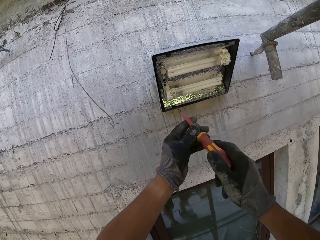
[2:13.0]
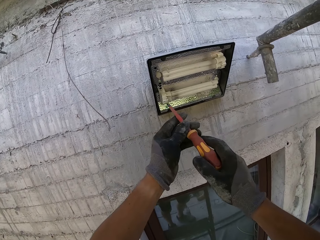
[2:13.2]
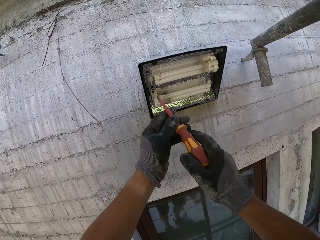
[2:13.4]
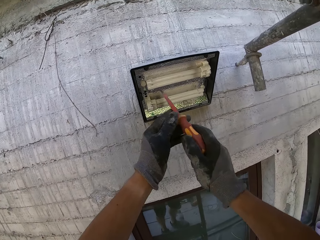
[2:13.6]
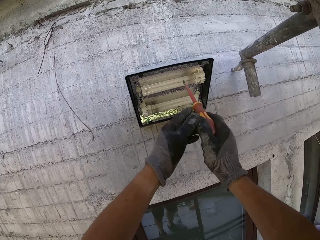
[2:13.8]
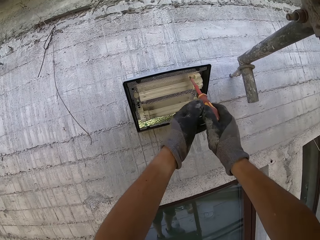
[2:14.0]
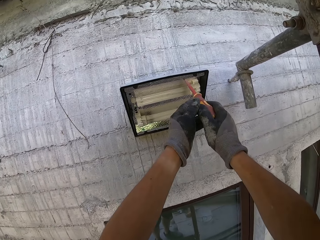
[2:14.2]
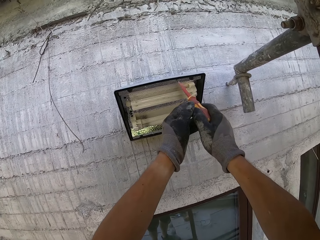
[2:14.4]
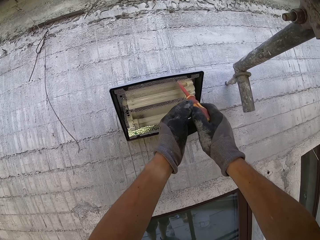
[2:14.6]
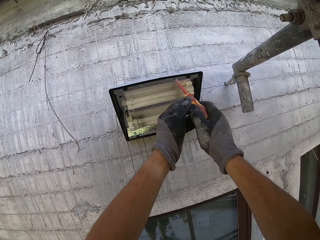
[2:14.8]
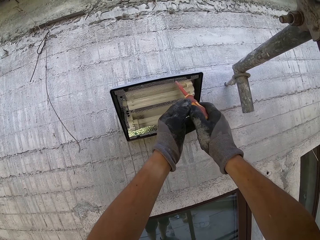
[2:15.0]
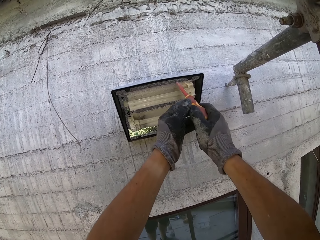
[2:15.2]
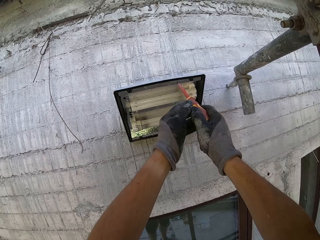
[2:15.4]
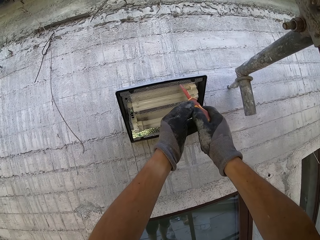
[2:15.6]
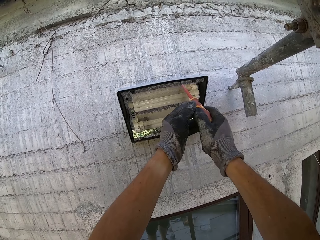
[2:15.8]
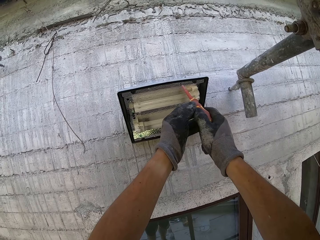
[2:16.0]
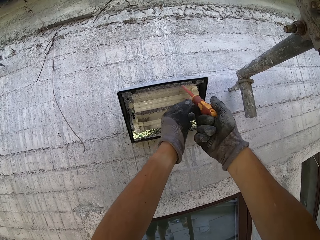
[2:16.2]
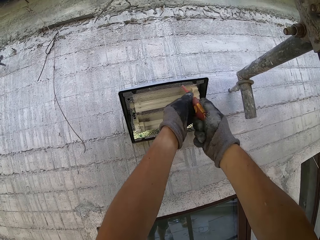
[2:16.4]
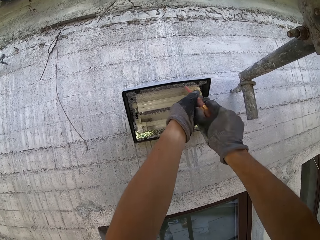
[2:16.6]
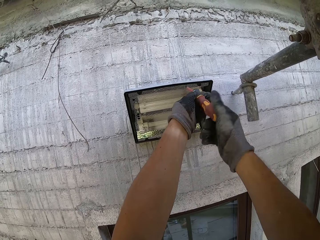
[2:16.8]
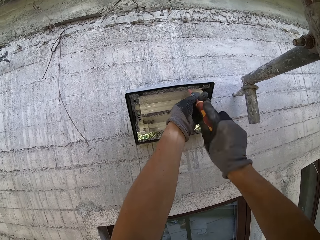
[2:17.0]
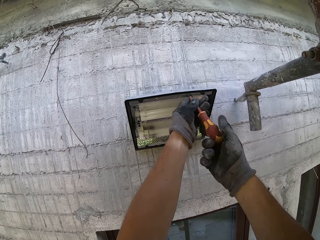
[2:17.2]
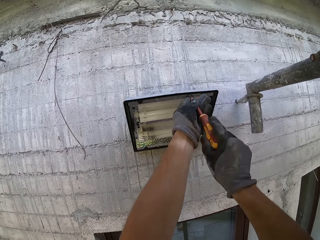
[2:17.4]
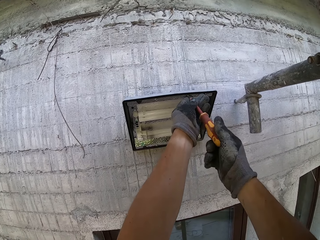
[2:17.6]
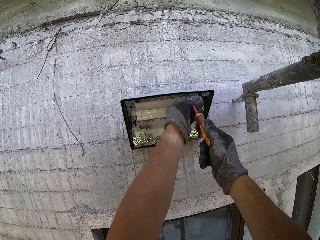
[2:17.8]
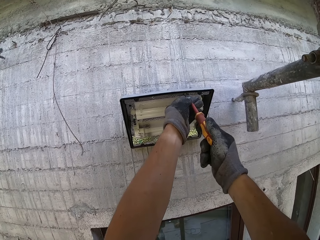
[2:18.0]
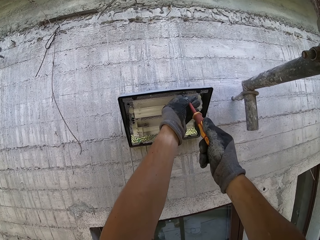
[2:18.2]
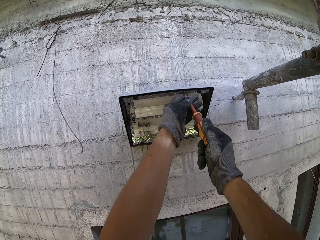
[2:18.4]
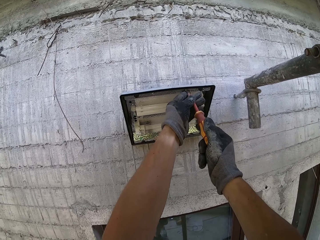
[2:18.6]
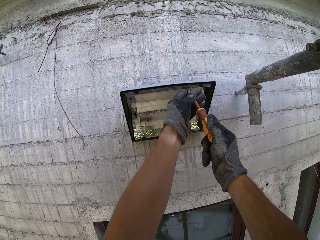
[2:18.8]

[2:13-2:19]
The camera wearer opens the screws with a screwdriver.

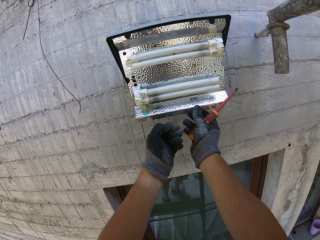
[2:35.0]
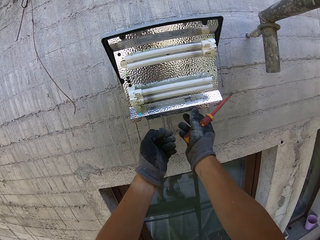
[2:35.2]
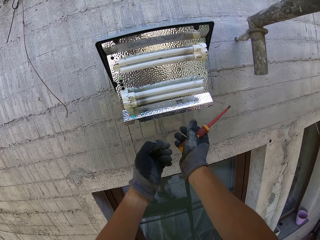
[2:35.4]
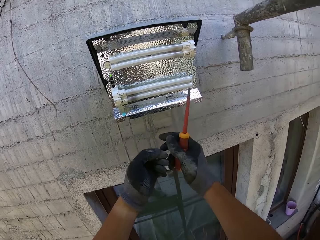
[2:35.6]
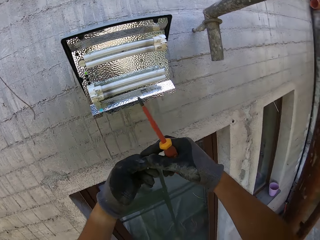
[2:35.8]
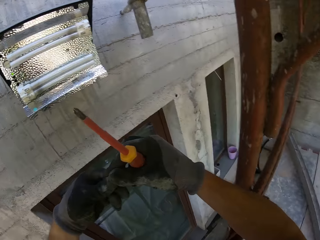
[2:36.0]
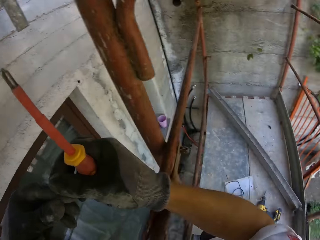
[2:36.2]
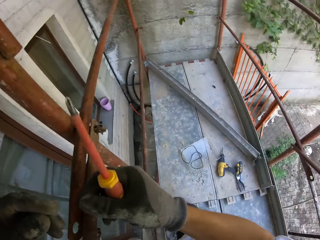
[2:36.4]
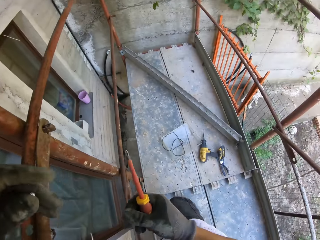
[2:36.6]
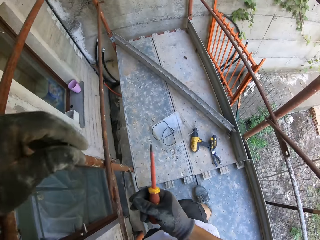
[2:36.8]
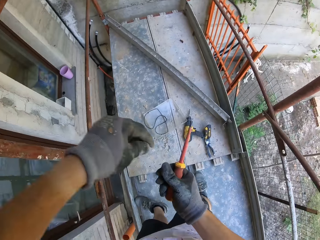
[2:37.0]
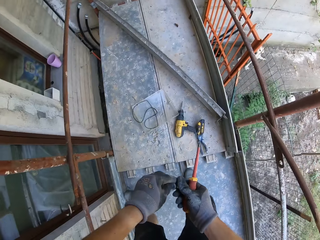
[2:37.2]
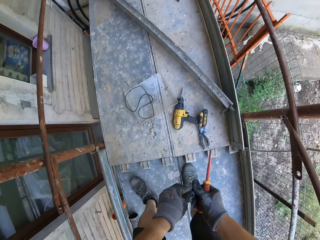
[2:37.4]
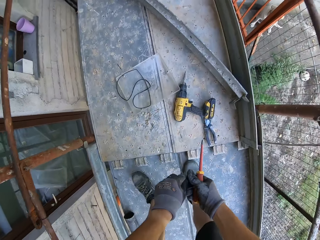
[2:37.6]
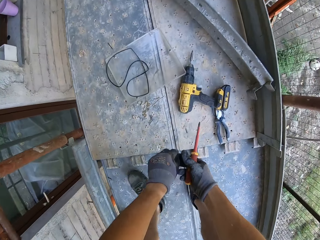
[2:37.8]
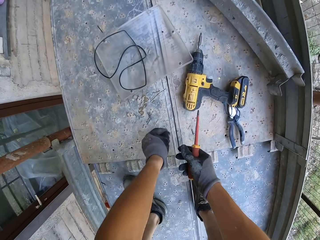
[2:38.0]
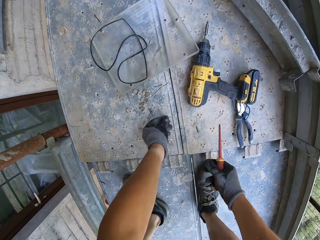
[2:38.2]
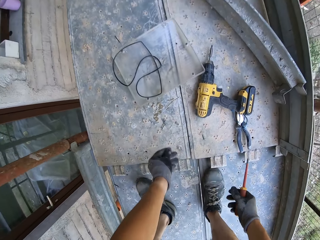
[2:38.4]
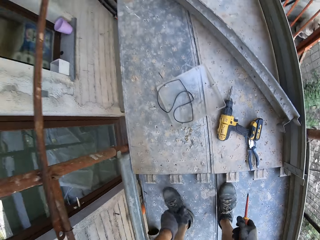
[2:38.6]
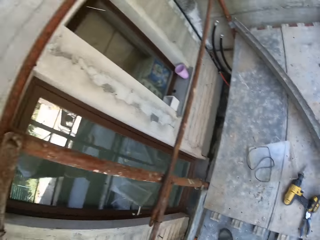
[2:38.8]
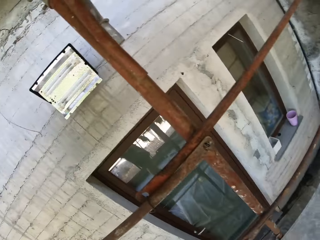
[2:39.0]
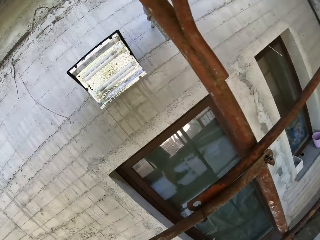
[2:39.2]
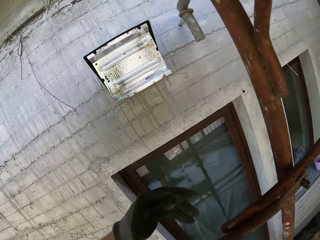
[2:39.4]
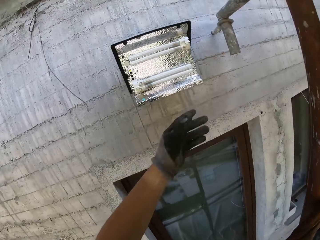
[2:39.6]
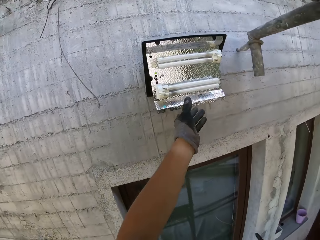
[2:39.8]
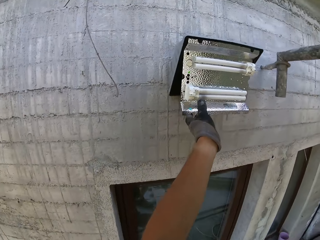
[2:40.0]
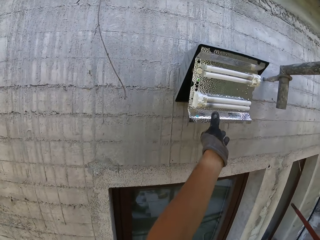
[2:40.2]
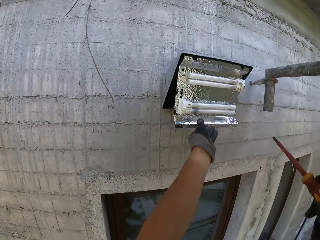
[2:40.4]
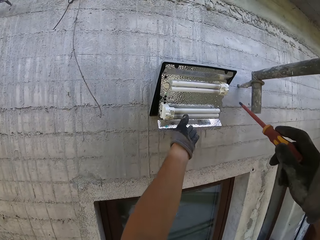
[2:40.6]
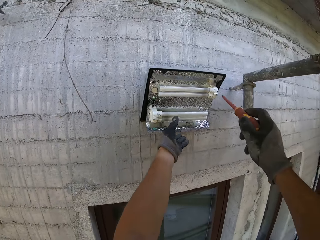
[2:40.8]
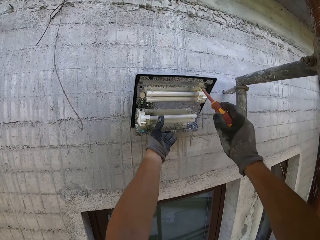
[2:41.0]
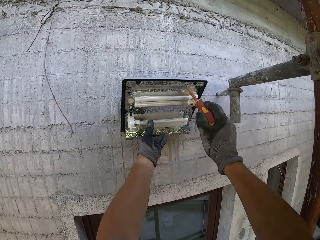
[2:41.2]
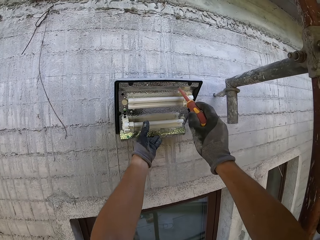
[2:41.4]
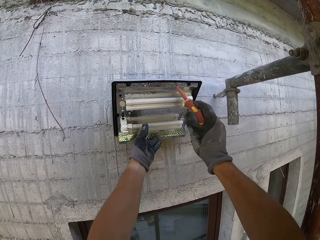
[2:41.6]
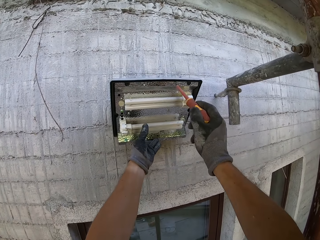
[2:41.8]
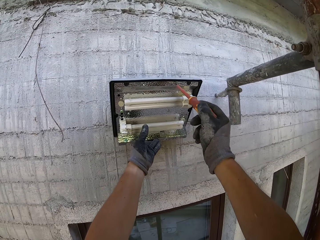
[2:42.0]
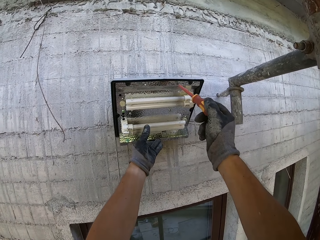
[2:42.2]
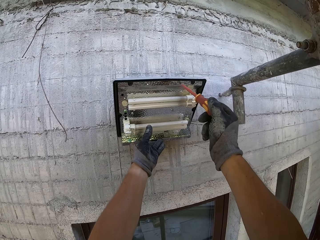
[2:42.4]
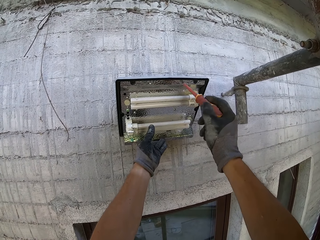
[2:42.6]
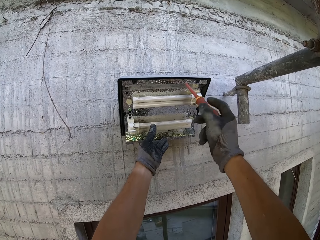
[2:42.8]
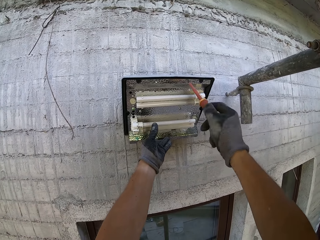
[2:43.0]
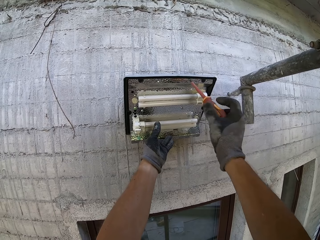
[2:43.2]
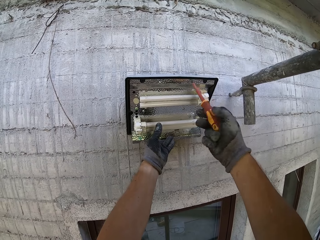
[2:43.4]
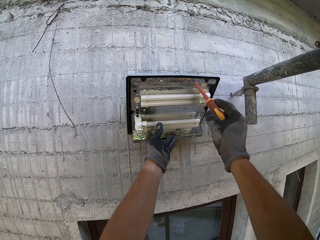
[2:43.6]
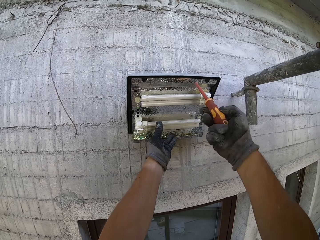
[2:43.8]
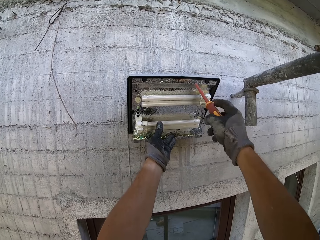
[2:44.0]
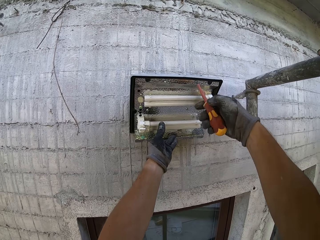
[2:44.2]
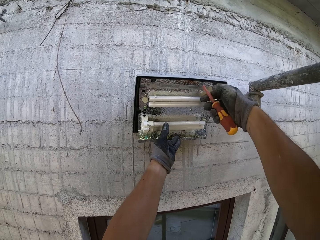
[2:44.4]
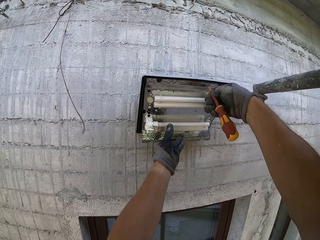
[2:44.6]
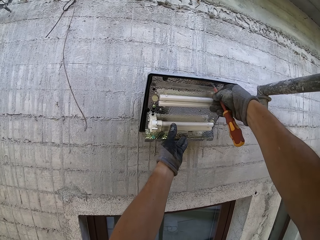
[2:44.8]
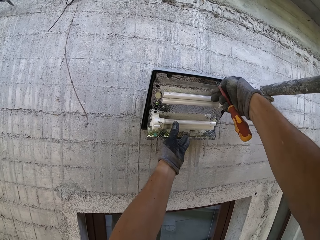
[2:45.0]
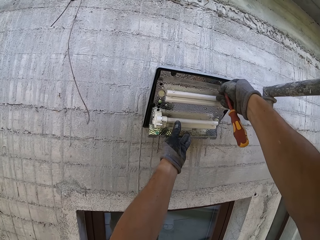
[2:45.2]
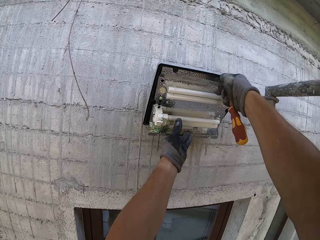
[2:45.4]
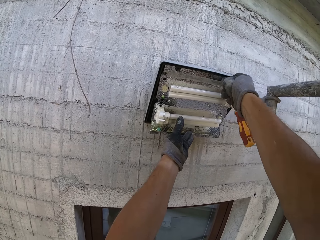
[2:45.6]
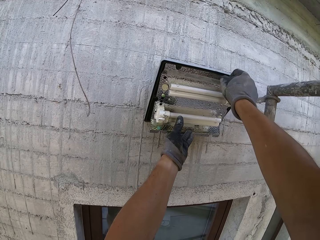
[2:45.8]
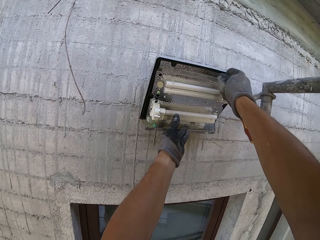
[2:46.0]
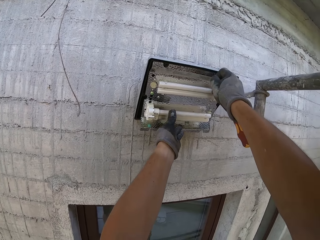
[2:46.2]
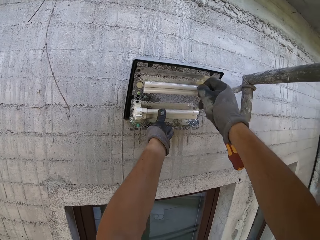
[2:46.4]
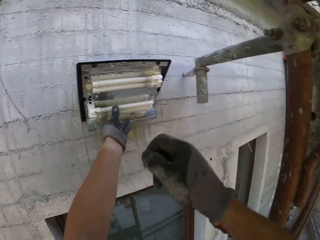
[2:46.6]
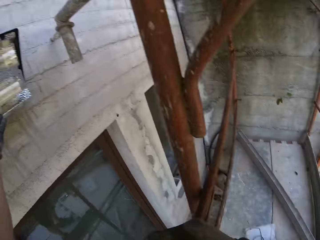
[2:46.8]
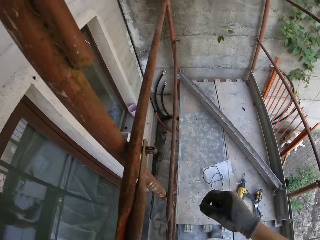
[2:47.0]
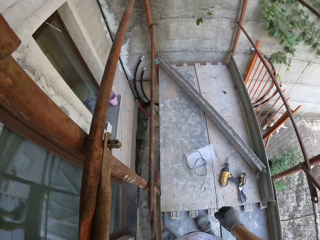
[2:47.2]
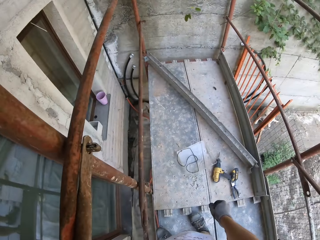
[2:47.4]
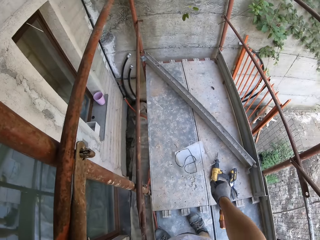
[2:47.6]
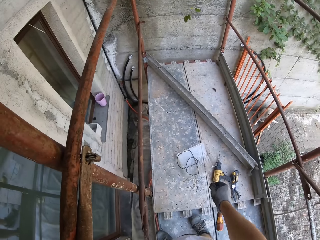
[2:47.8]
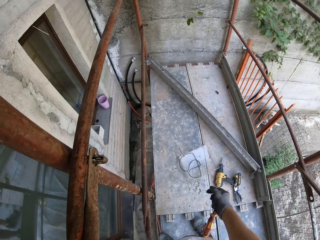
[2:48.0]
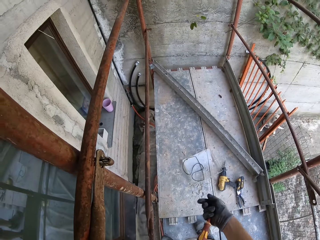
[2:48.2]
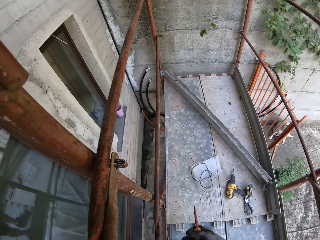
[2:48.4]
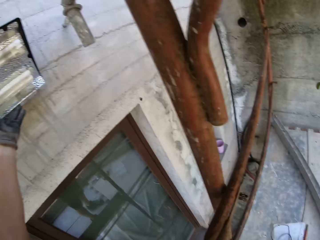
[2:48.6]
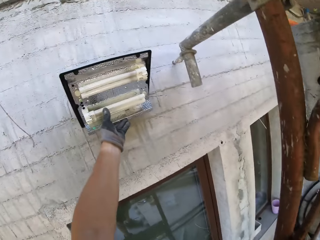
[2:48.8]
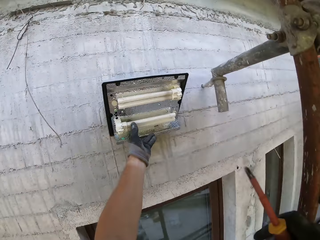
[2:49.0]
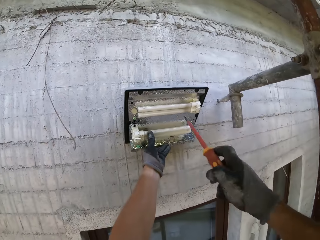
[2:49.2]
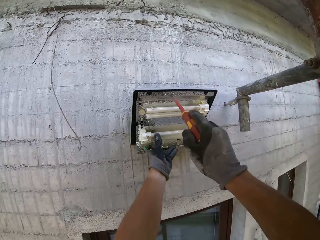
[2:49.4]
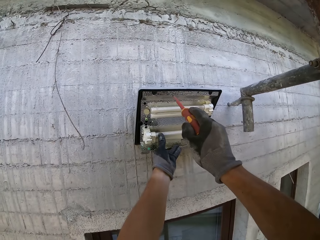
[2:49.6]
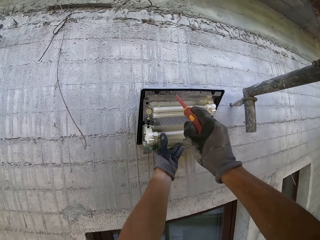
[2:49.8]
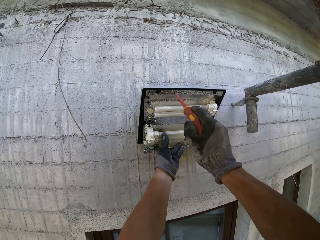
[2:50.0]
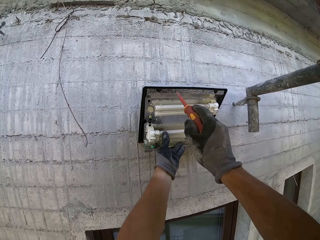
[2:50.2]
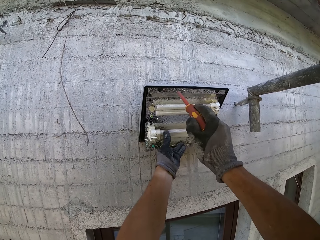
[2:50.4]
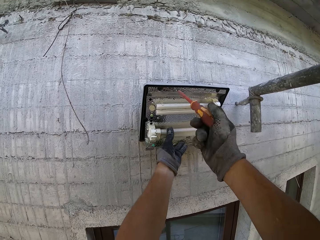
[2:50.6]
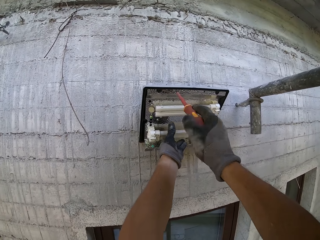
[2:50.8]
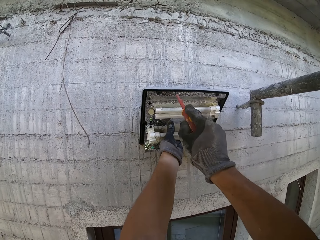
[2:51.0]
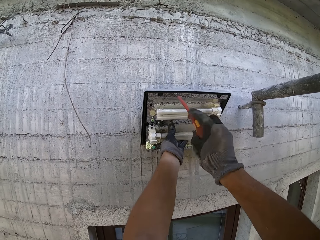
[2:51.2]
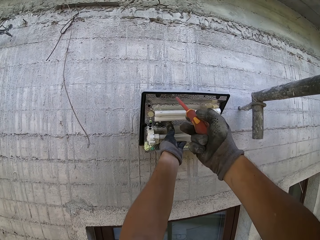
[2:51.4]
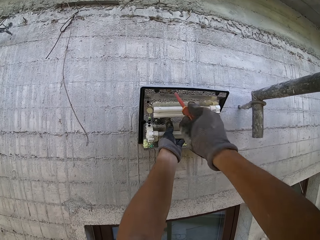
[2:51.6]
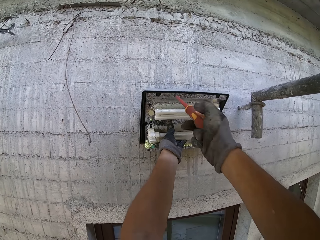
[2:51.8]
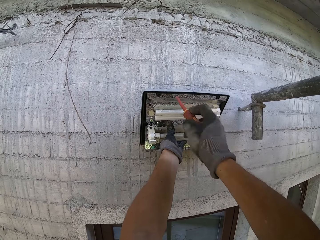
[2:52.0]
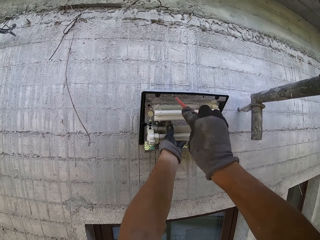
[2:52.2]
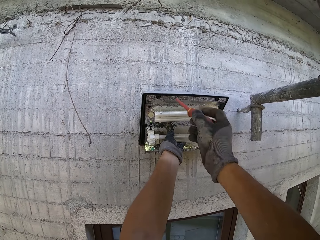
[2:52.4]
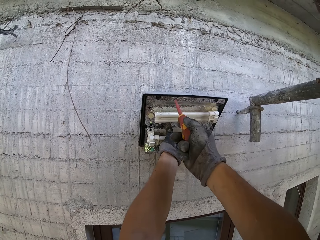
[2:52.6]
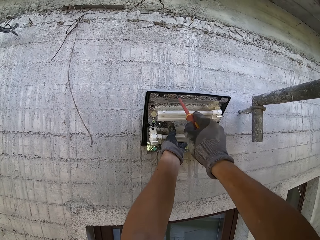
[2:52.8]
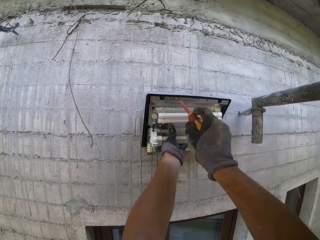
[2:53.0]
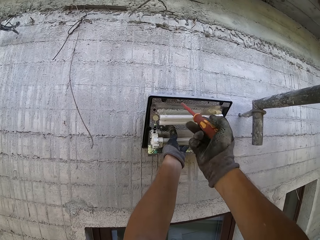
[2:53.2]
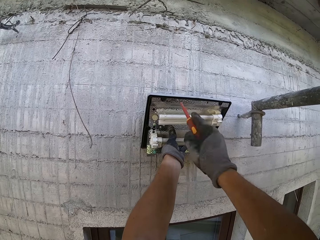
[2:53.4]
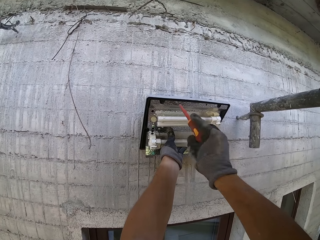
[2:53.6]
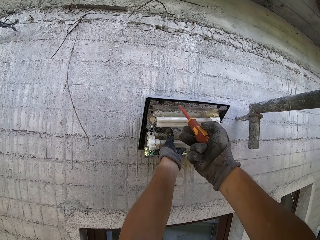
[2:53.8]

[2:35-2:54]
The camera wearer puts the screw down. They open the screws with a screwdriver. They put the screw down. They open the screws with the screwdriver.
